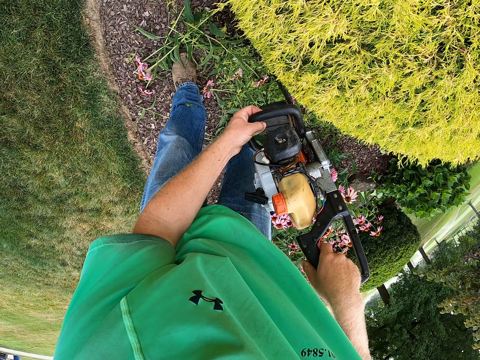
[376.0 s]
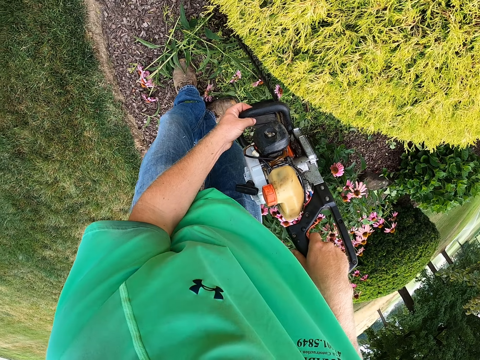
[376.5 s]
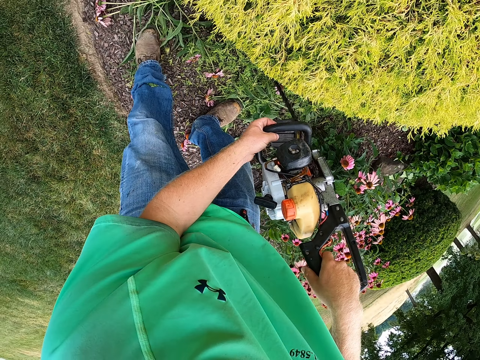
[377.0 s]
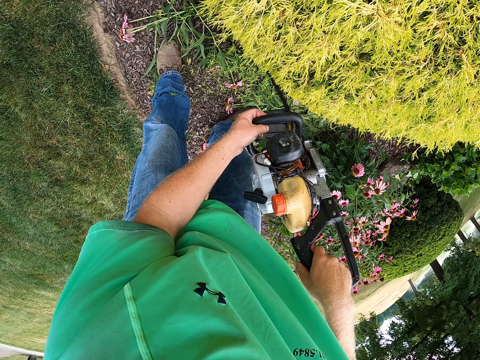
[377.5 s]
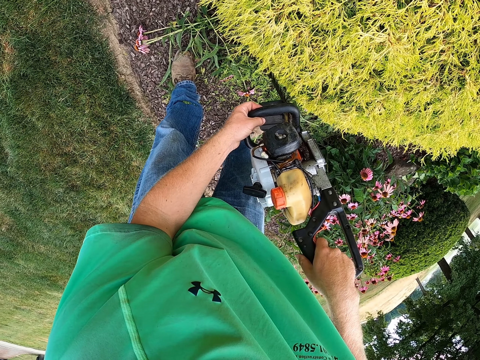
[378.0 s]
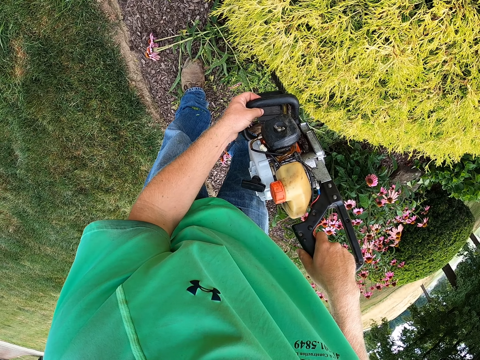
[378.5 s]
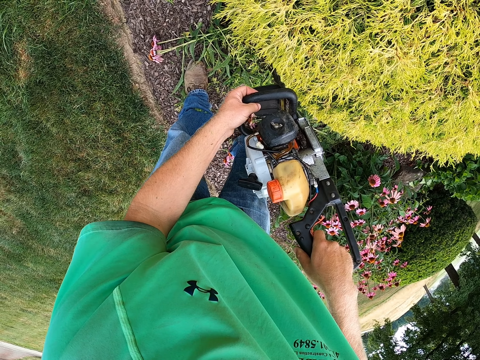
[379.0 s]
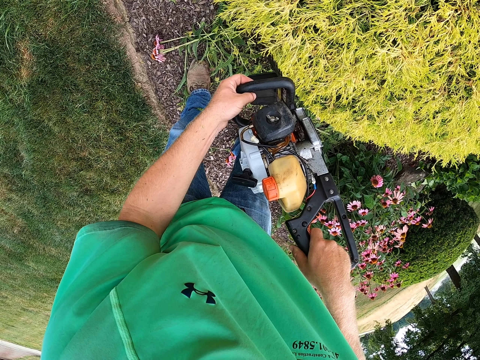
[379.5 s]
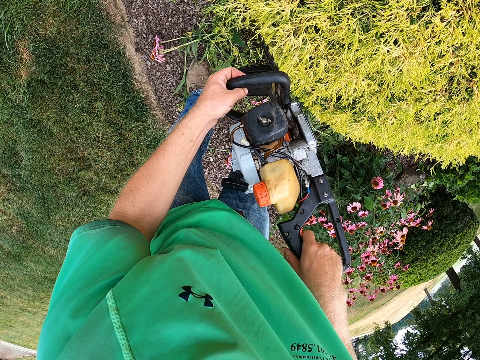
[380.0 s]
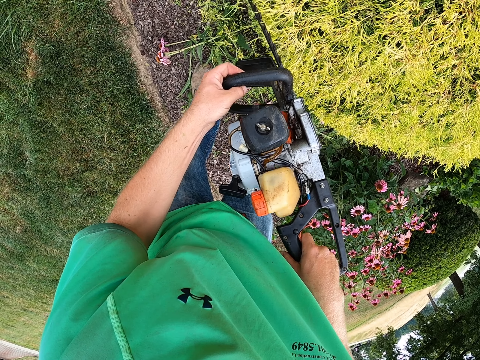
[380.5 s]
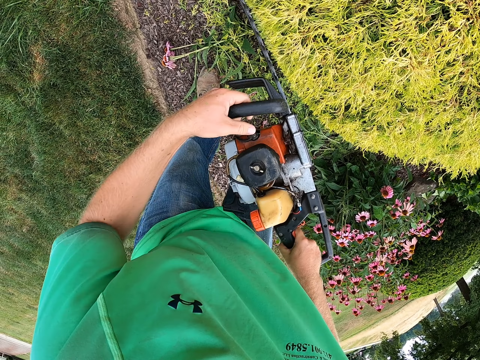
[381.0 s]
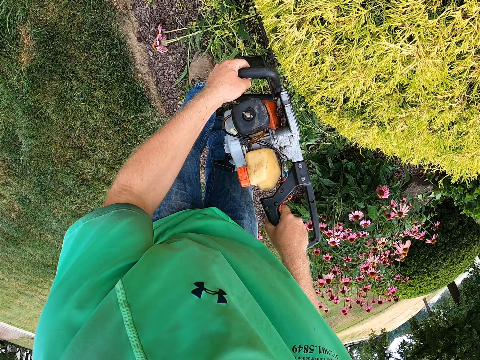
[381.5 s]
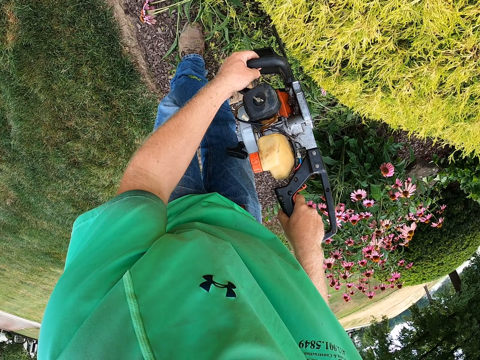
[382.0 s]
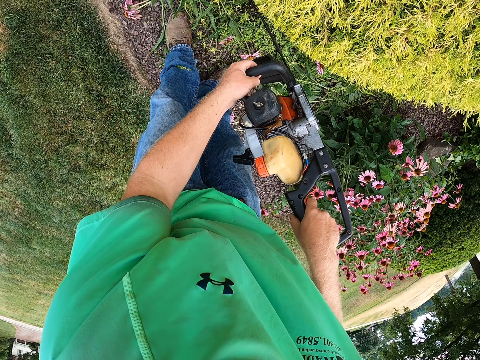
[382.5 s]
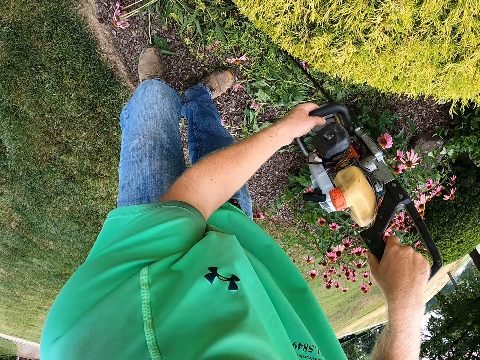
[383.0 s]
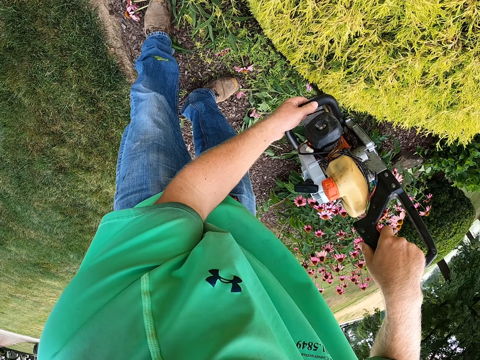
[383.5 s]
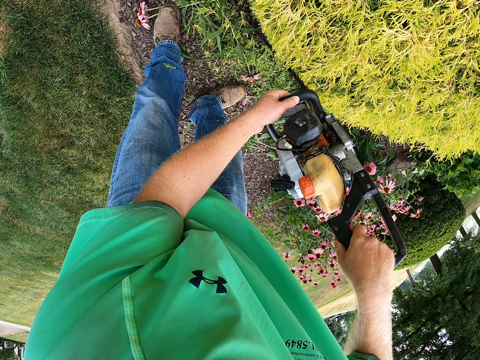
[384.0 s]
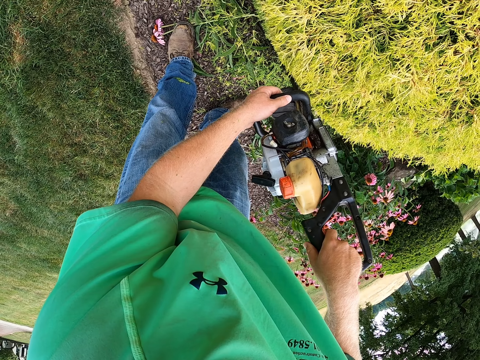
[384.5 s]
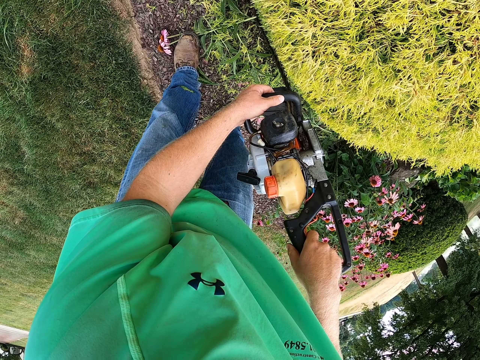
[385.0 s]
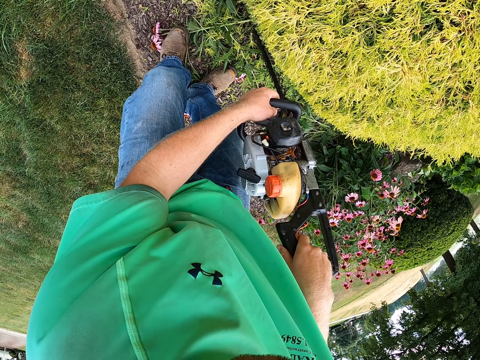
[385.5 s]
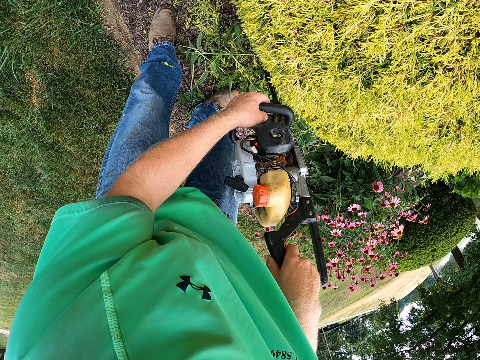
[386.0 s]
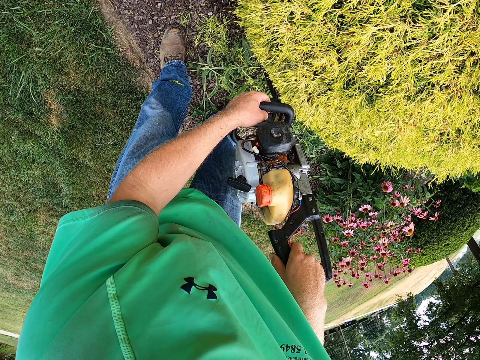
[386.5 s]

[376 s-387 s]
The camera wearer moves a hand on the handle. They trim plant leaves. They move. They trim the plant leaves.

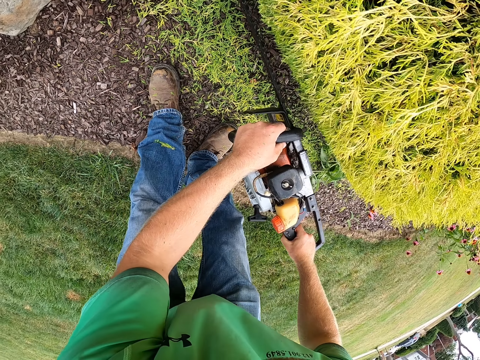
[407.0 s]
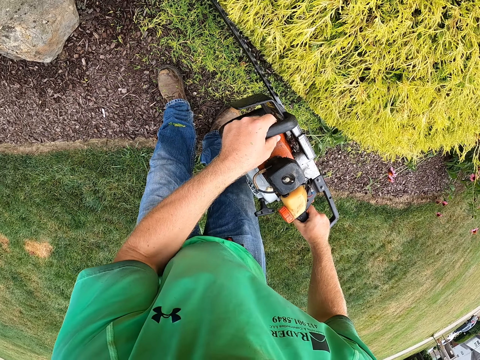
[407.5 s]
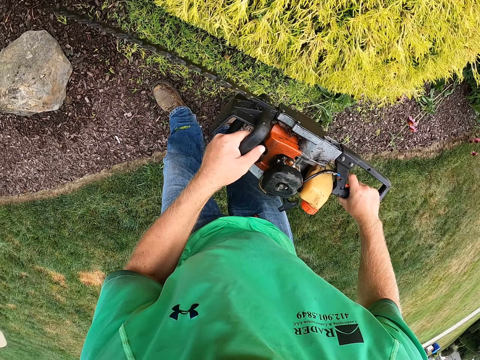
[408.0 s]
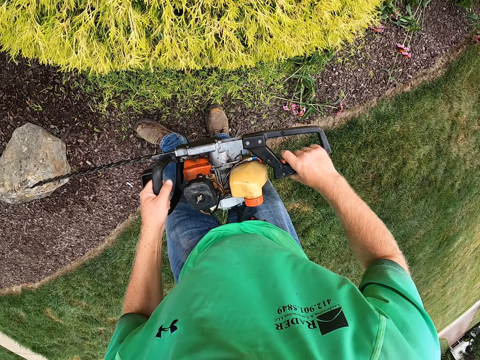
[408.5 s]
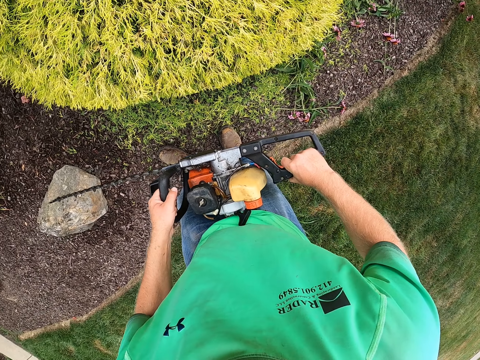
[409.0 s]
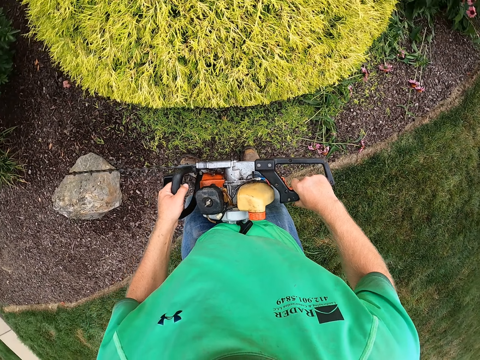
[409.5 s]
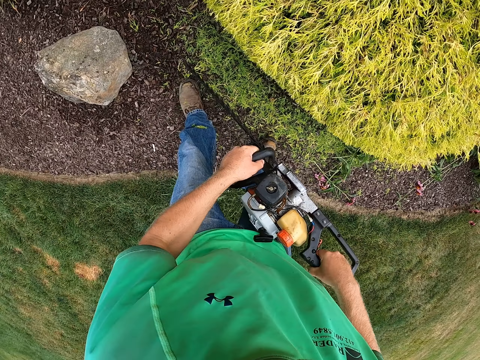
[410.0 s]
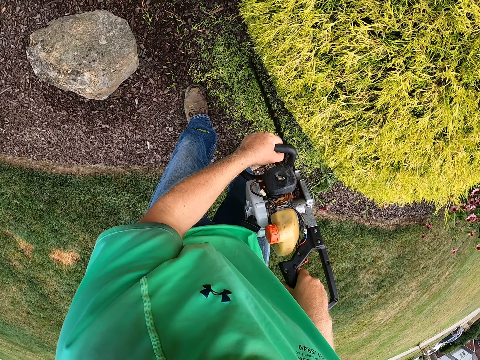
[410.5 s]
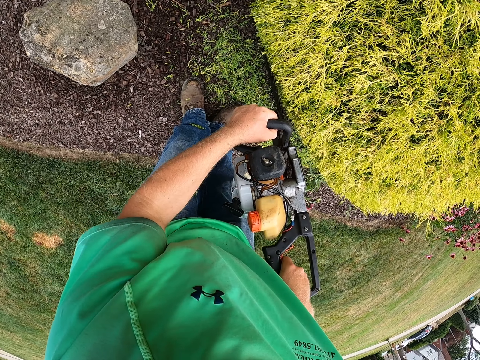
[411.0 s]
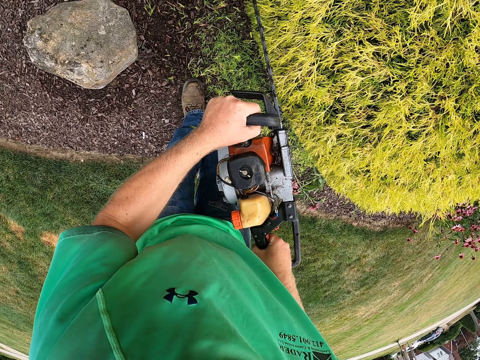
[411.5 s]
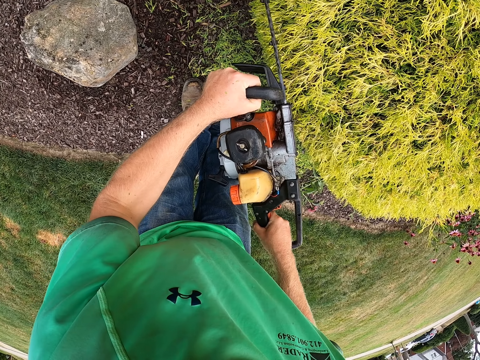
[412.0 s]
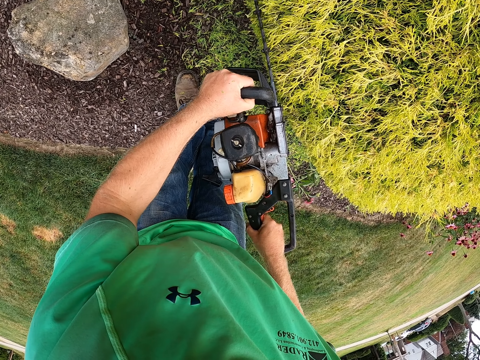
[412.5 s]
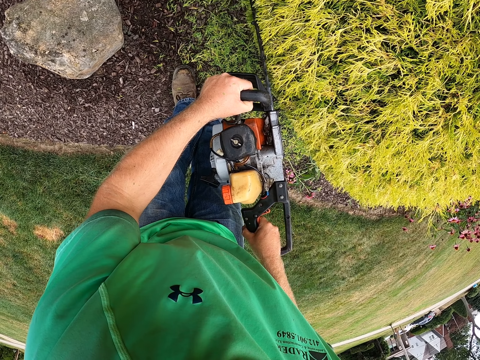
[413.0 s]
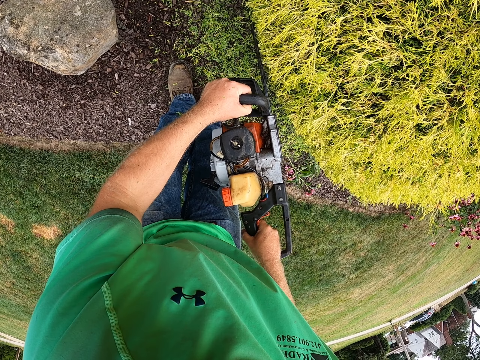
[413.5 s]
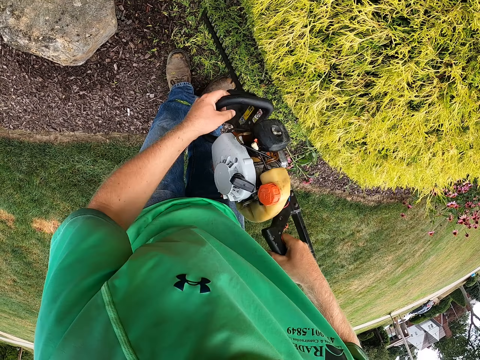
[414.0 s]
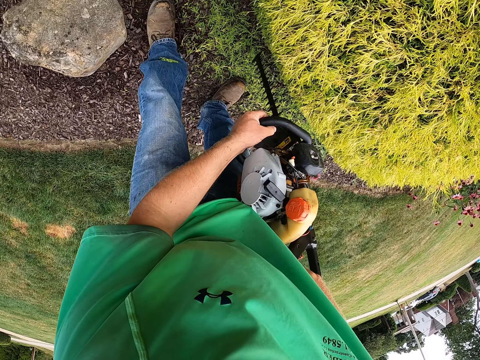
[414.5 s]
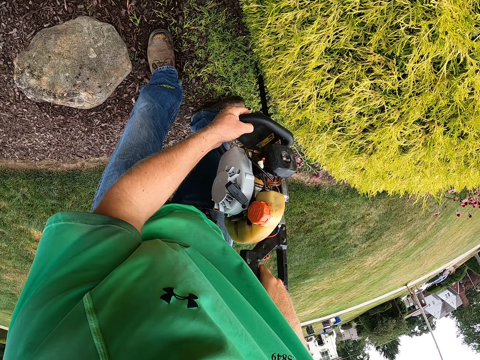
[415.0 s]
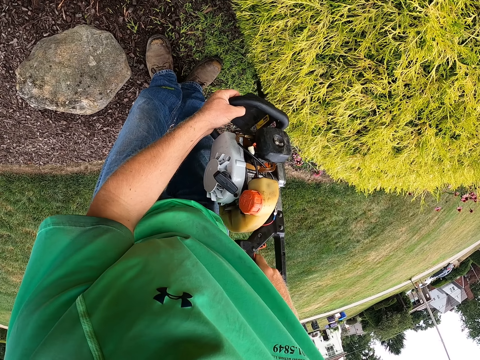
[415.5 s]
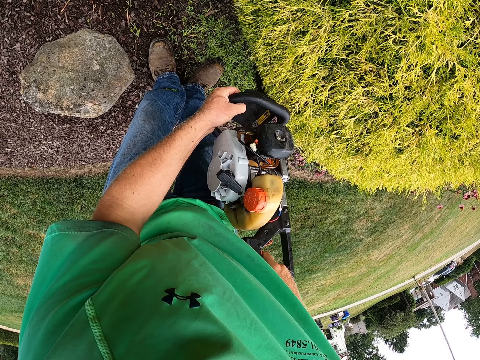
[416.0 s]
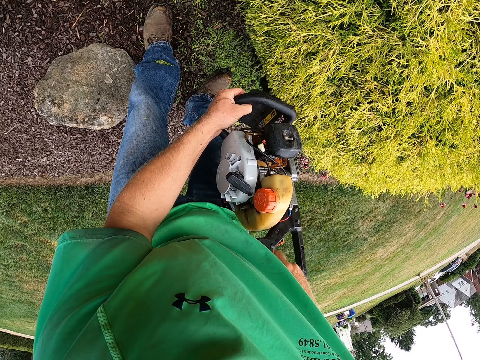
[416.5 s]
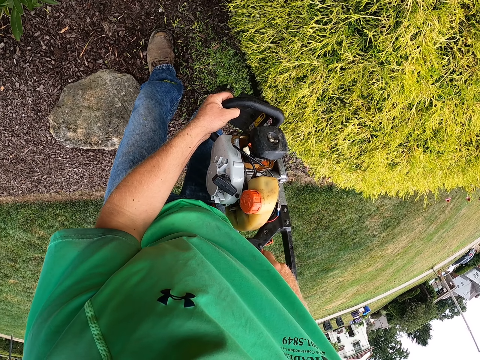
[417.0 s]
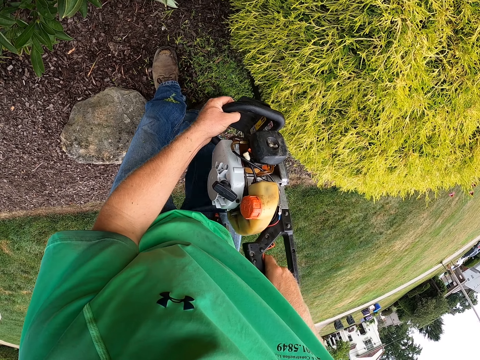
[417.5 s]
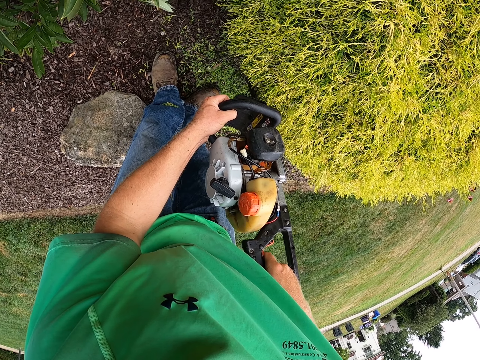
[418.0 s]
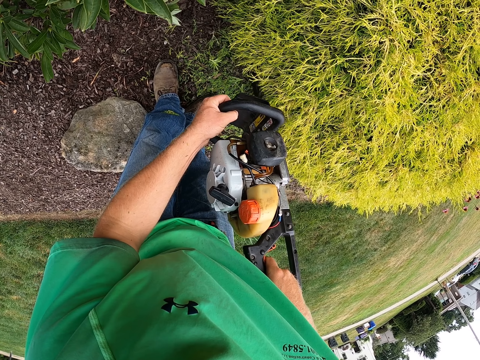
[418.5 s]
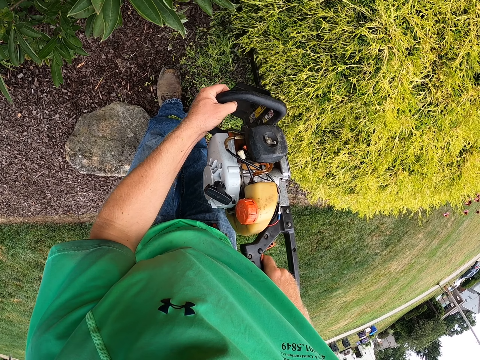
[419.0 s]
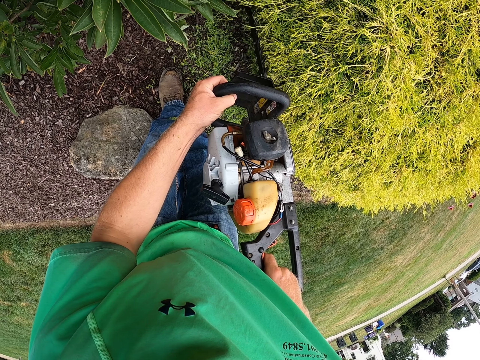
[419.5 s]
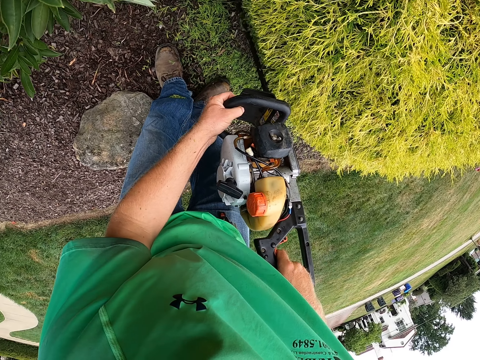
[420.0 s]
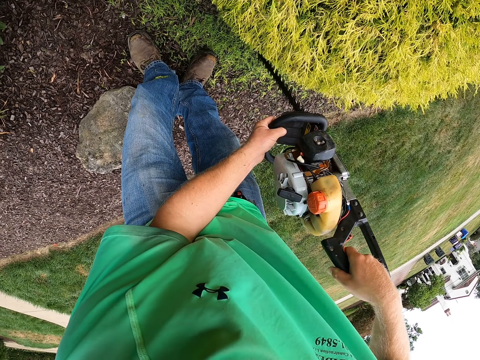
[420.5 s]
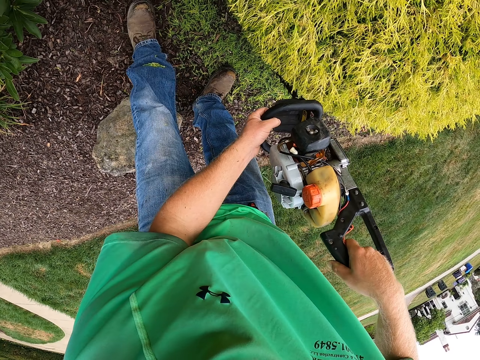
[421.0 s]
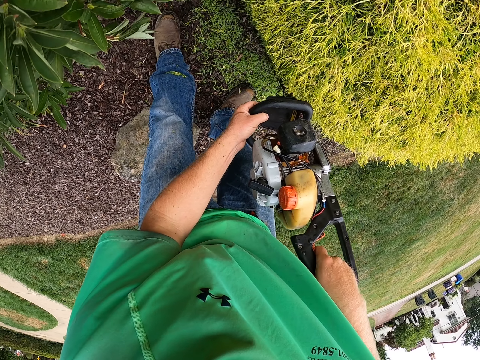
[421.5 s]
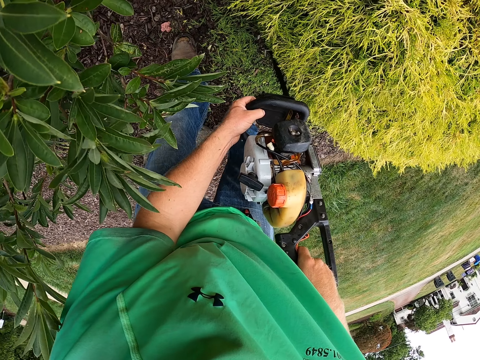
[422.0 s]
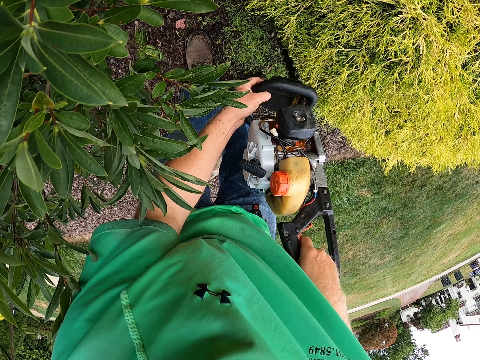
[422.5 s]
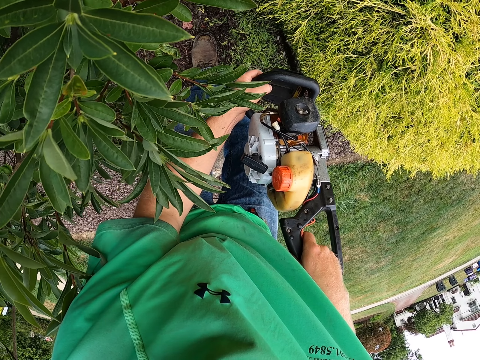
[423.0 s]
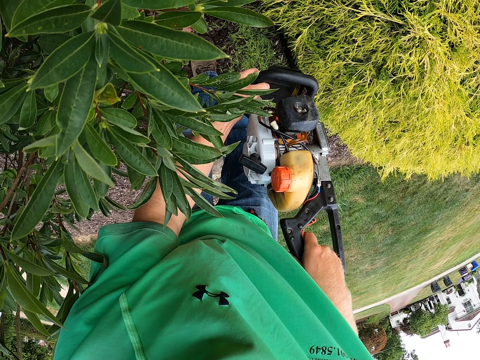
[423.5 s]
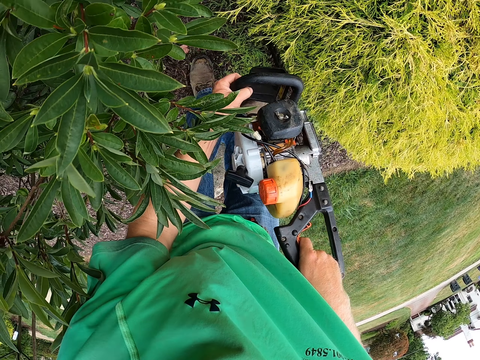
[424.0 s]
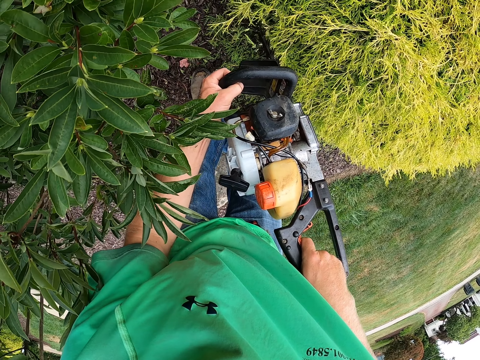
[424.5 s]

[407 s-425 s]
The camera wearer looks around. They trim plant leaves.
